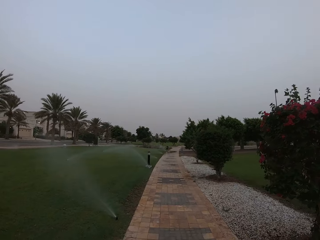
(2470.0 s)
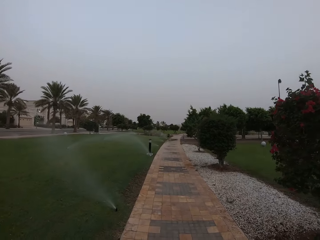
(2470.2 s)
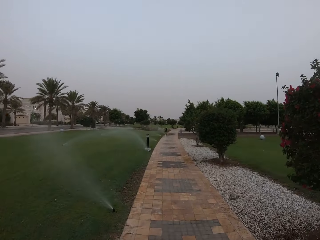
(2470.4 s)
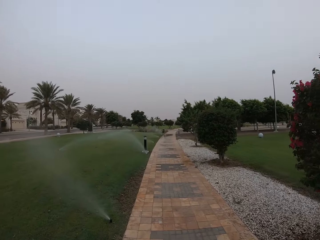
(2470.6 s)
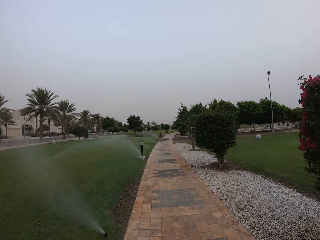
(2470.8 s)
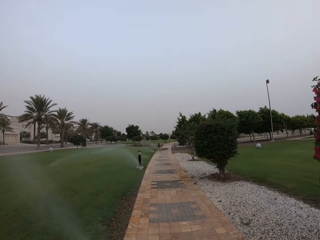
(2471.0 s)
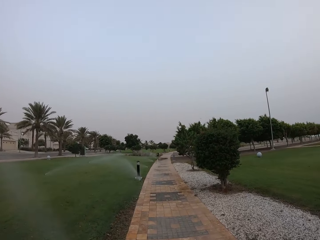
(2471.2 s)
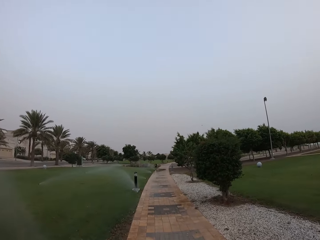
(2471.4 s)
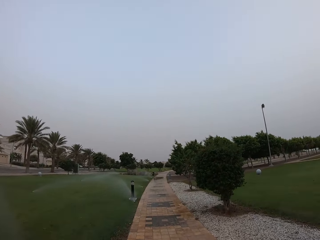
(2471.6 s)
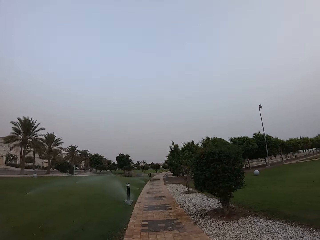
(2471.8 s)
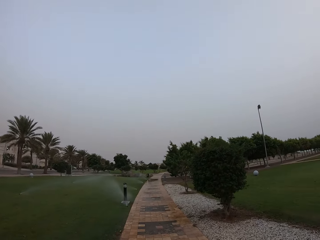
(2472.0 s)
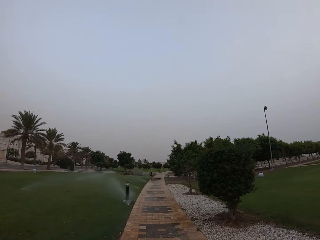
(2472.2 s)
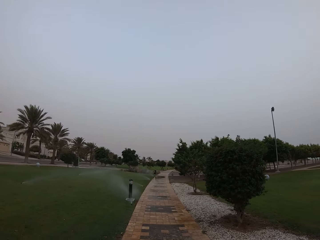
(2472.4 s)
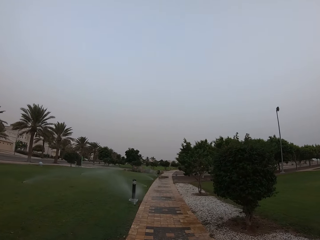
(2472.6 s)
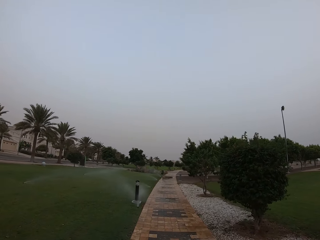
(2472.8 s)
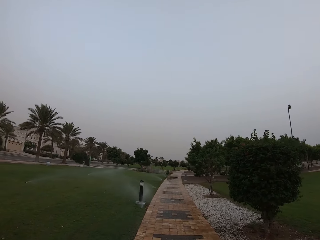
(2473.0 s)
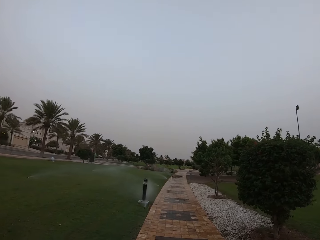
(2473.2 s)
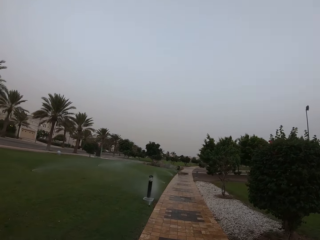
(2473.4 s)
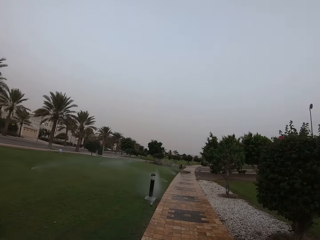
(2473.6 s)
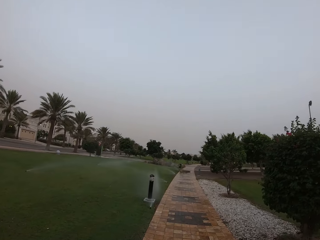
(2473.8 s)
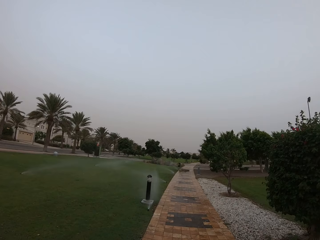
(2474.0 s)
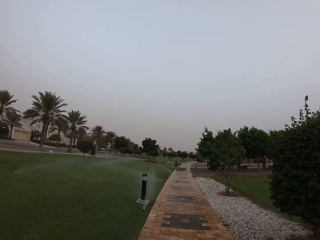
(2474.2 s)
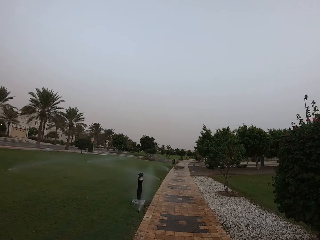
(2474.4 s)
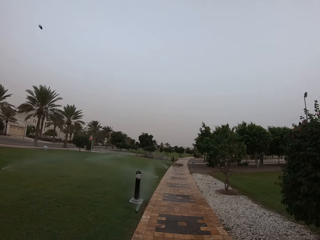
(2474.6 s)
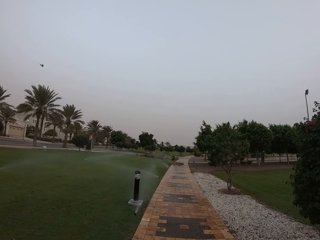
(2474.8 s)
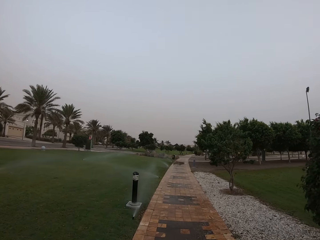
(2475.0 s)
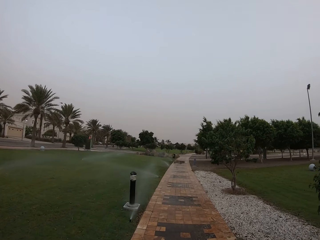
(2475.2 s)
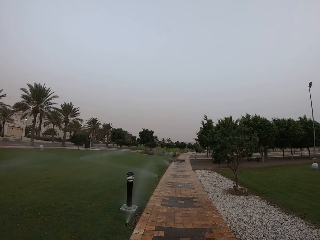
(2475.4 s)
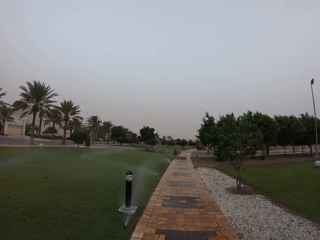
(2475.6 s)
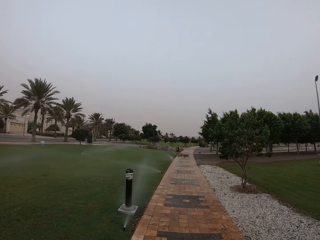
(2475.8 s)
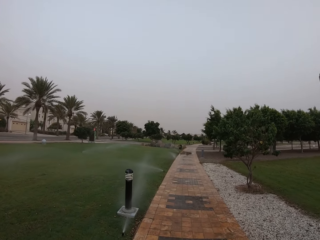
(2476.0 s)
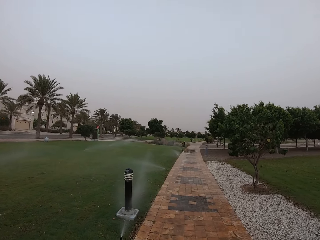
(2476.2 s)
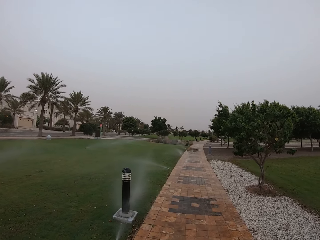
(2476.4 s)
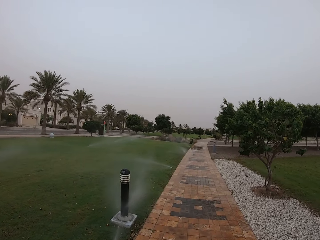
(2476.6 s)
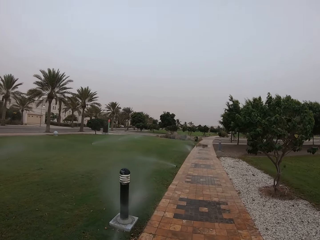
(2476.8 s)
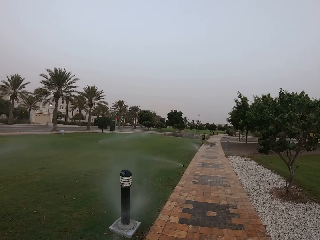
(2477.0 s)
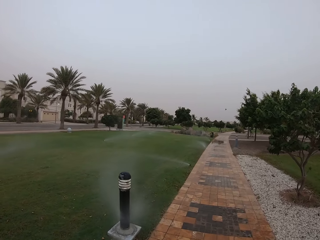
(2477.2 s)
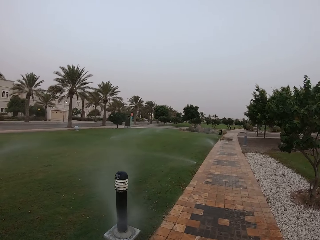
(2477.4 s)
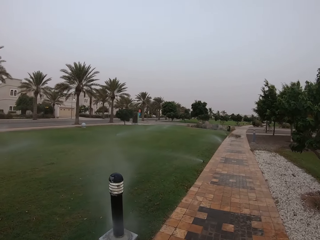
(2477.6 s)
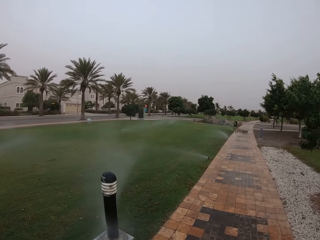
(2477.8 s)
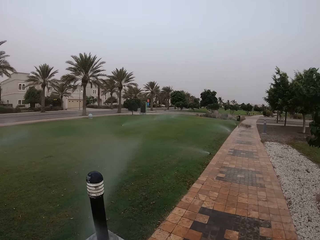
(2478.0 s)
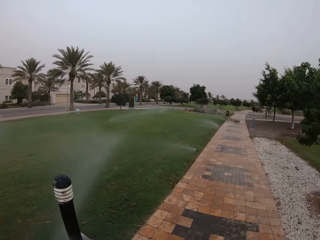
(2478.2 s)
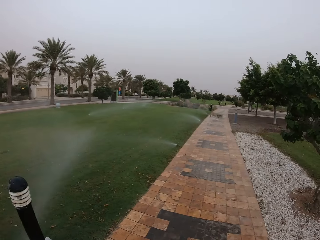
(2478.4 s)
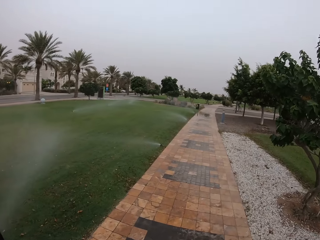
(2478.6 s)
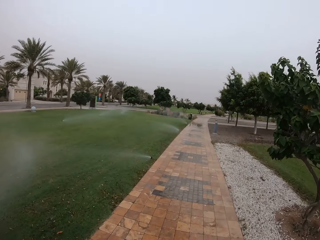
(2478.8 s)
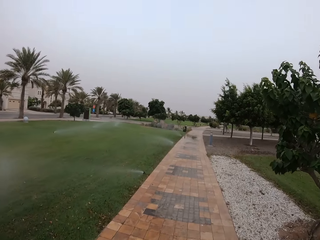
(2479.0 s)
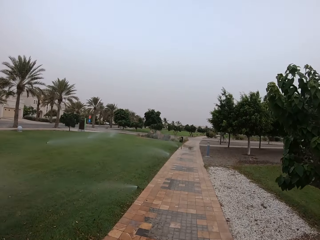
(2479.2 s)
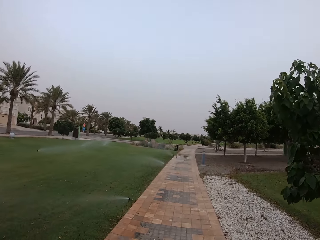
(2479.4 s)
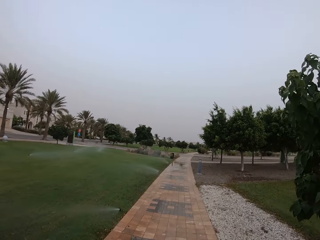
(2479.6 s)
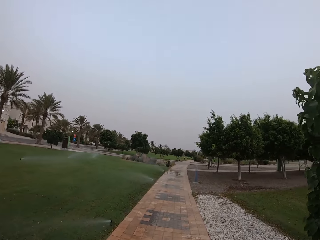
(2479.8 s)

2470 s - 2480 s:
The camera wearer walks around.

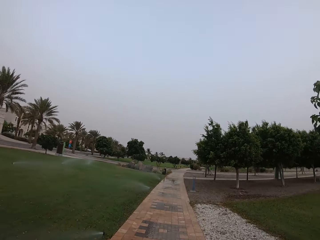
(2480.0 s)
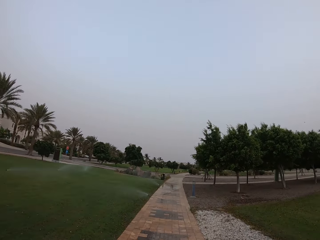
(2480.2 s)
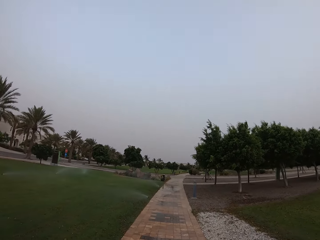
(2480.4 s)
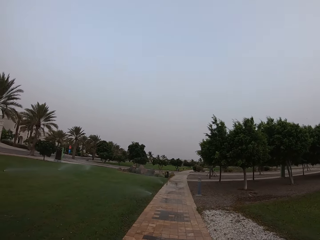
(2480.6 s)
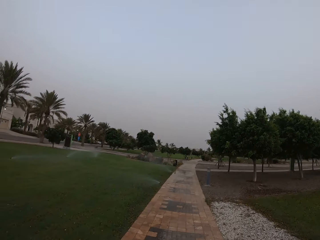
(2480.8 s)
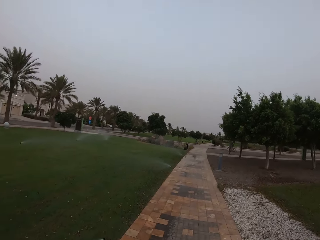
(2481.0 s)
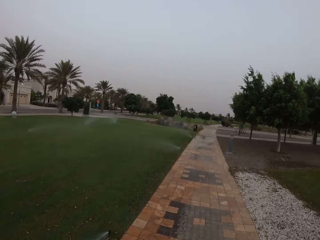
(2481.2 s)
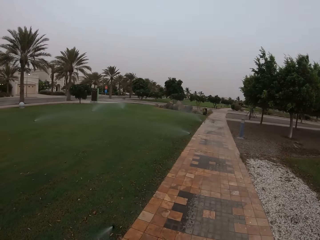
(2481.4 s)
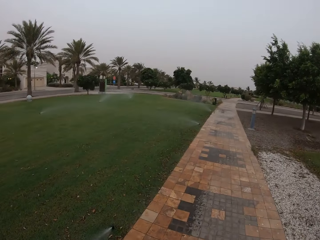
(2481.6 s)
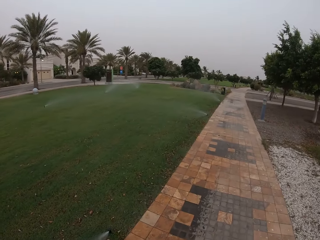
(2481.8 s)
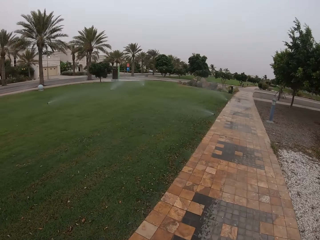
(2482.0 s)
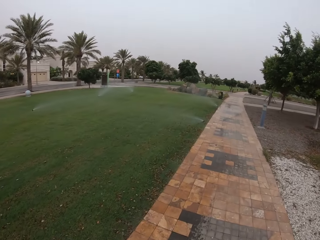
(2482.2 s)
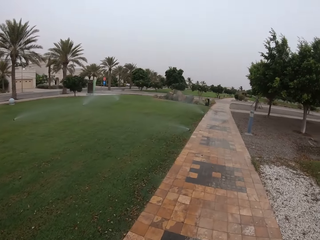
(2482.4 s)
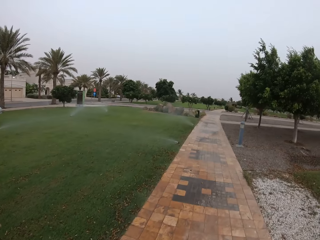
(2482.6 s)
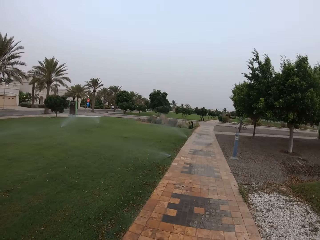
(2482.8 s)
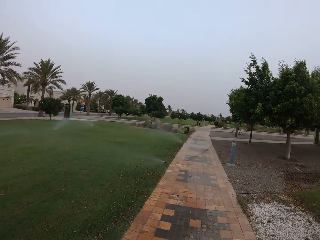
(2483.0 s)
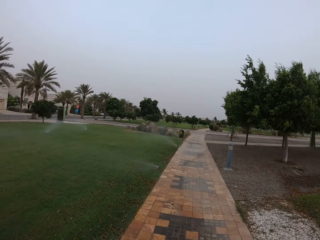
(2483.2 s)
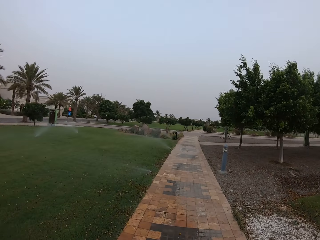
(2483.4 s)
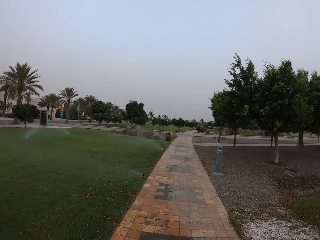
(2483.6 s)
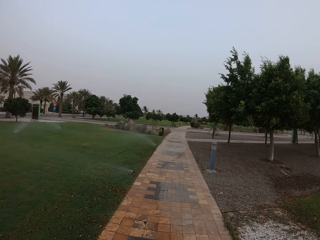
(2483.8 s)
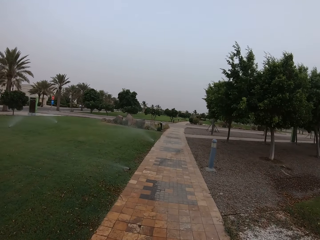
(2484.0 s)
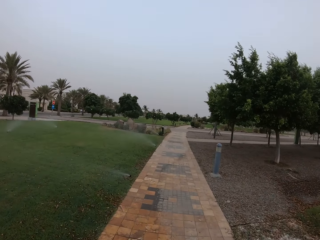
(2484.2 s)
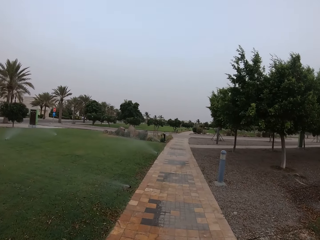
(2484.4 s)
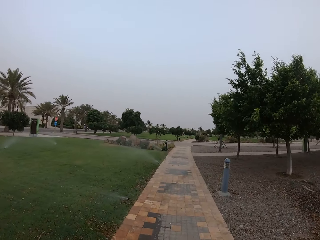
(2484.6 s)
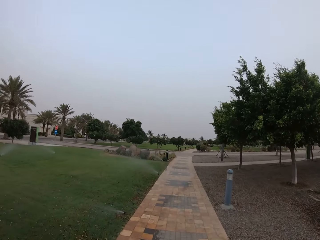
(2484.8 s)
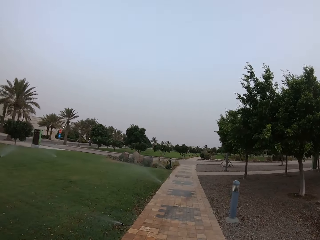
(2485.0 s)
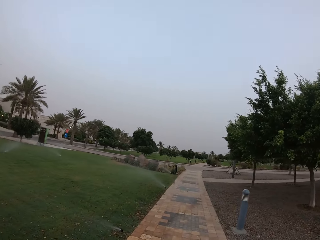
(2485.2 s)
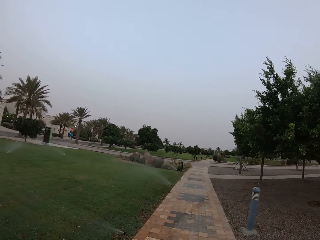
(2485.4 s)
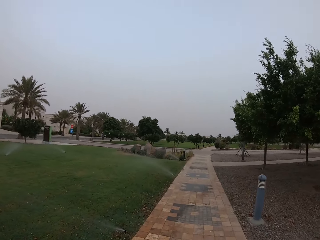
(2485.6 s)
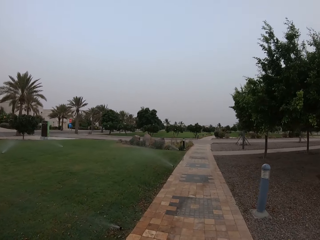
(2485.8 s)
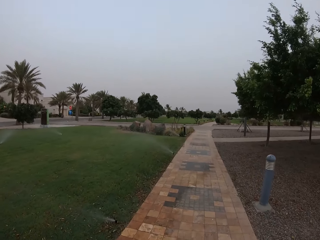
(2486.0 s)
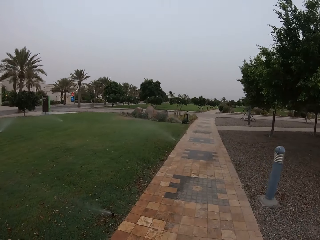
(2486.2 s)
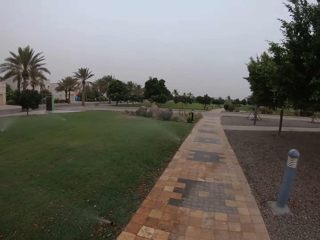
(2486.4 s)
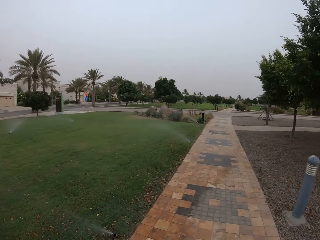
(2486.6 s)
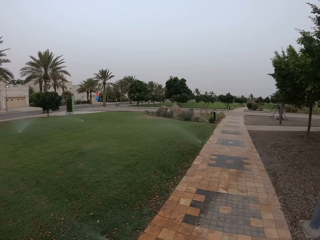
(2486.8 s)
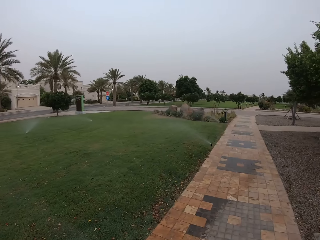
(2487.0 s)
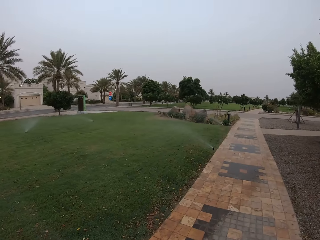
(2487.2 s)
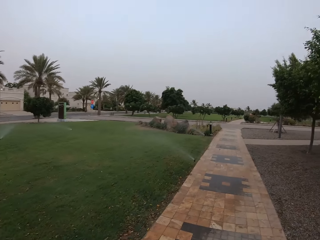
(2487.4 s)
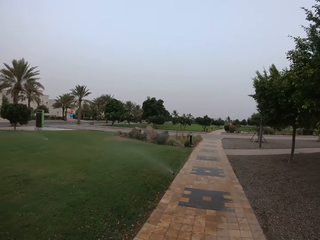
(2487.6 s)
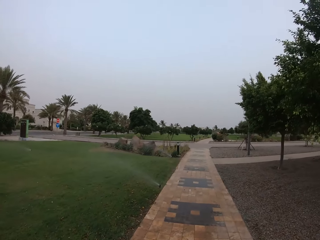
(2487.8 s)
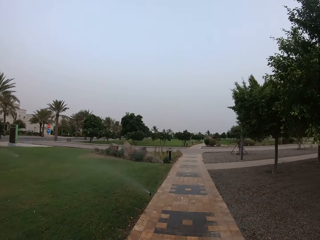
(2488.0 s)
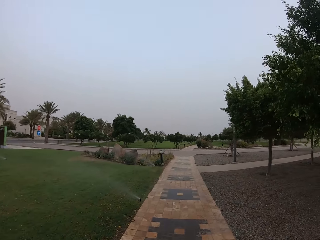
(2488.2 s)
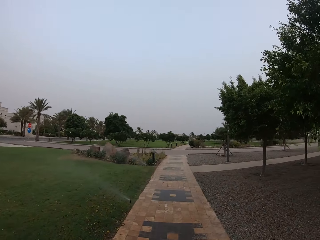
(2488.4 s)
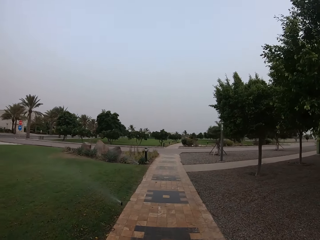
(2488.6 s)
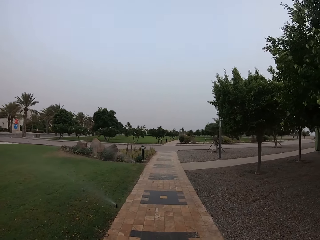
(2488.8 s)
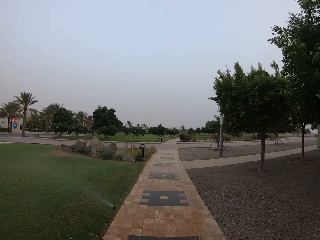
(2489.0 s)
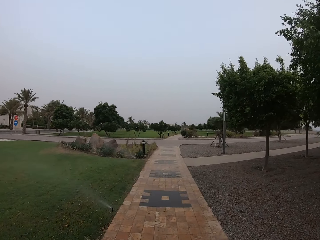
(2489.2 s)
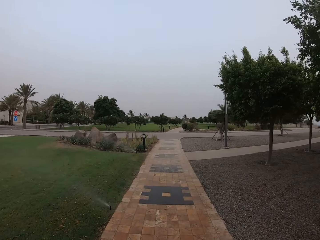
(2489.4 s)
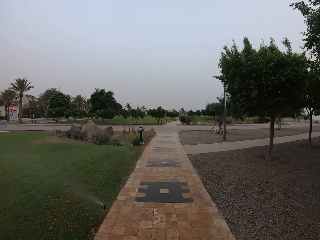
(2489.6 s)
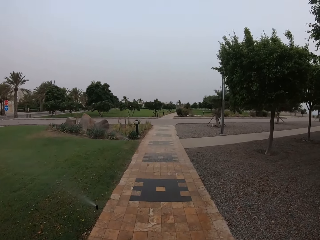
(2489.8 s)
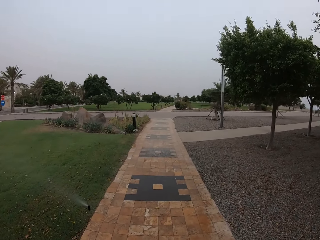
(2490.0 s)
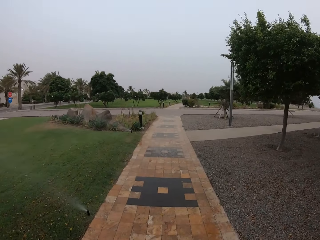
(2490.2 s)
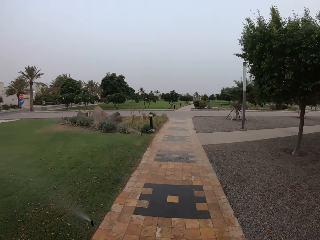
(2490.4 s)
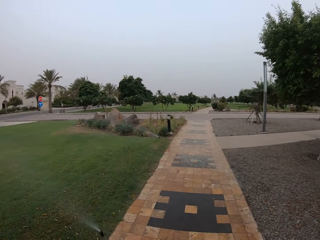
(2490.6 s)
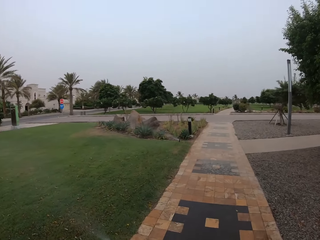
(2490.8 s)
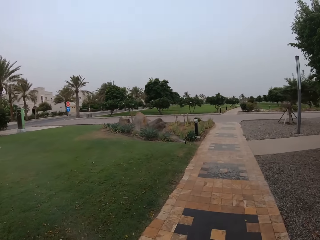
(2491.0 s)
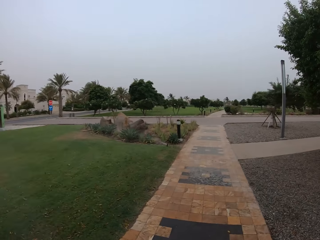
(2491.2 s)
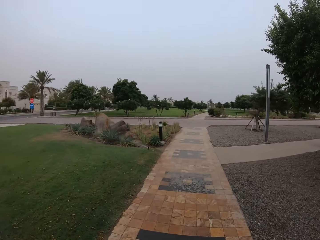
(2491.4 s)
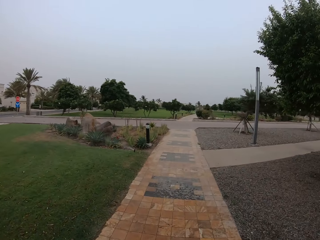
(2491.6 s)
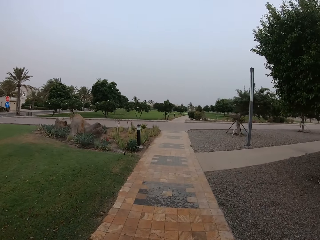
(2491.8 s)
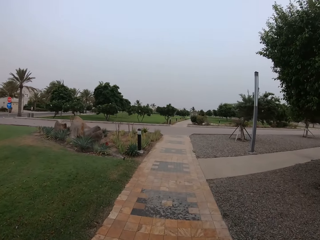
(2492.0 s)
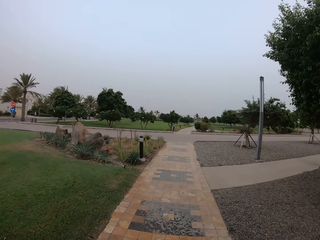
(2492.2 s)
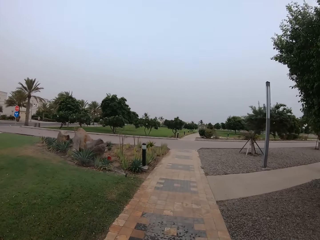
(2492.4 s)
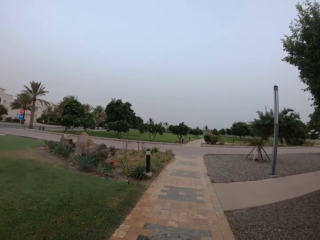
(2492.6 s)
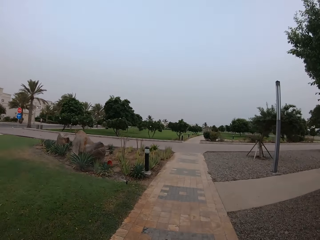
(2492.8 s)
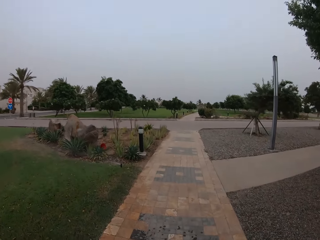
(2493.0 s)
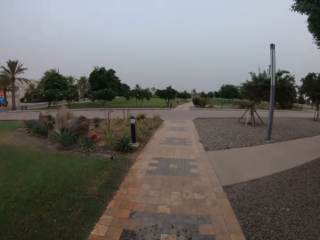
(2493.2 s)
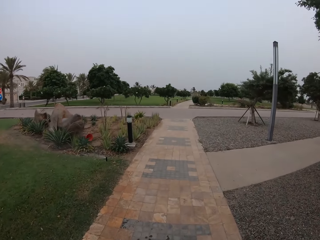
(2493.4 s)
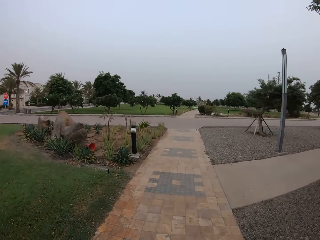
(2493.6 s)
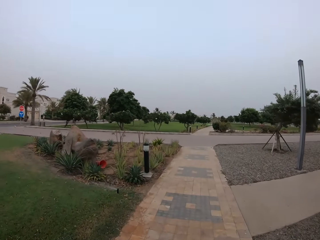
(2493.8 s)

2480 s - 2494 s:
The camera wearer looks around. They walk around. They look around. They walk around.
